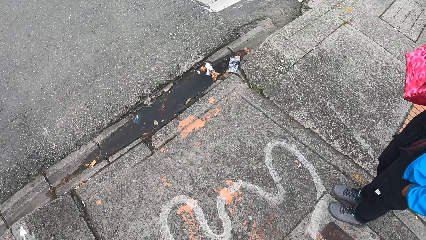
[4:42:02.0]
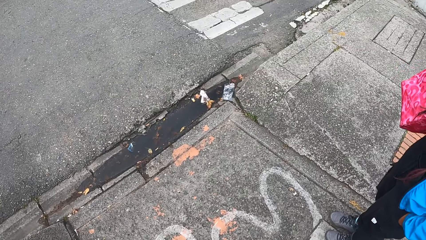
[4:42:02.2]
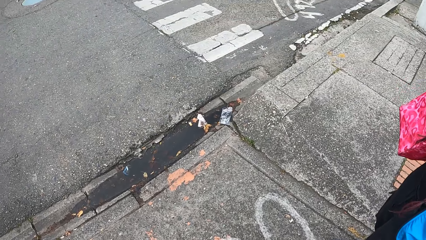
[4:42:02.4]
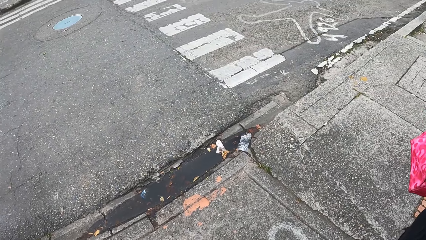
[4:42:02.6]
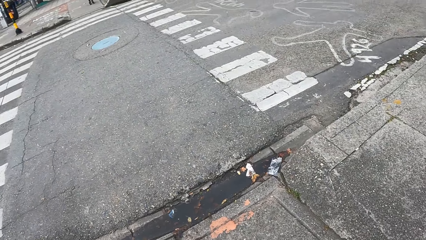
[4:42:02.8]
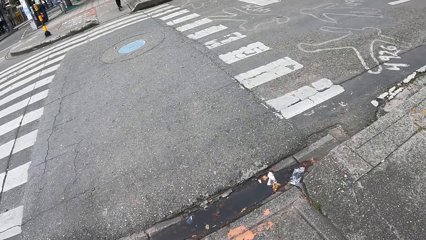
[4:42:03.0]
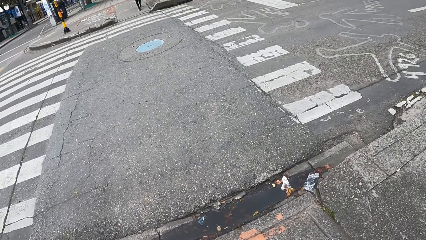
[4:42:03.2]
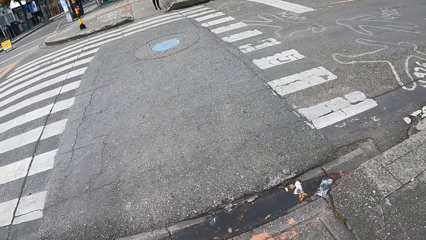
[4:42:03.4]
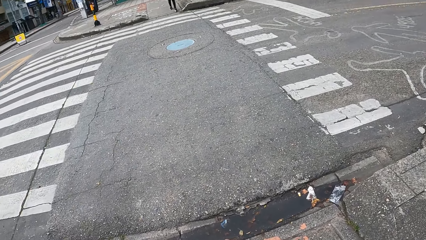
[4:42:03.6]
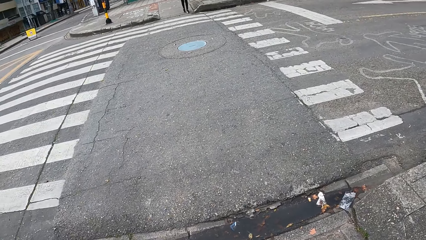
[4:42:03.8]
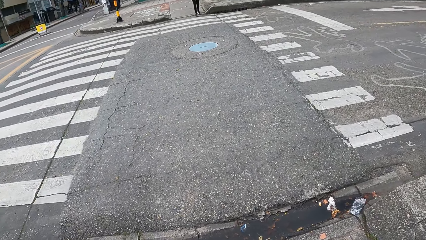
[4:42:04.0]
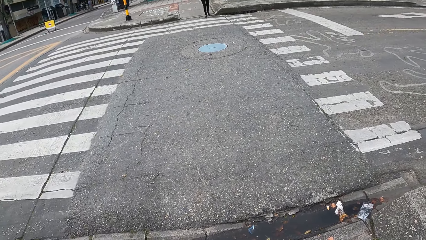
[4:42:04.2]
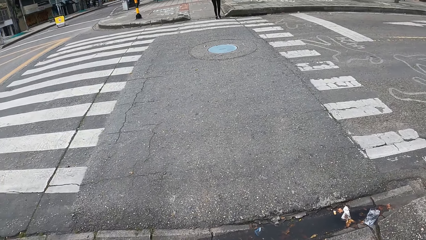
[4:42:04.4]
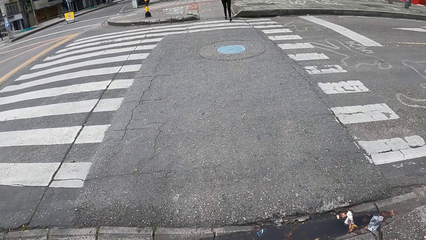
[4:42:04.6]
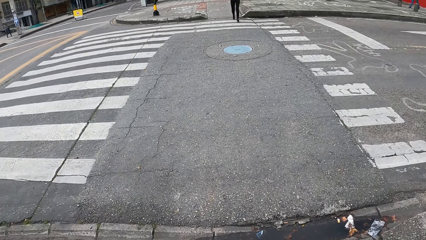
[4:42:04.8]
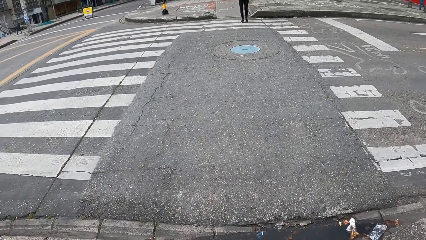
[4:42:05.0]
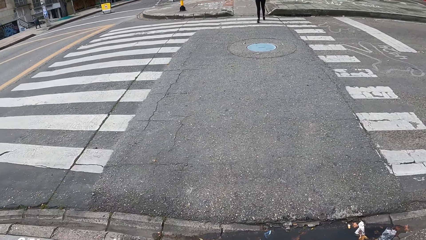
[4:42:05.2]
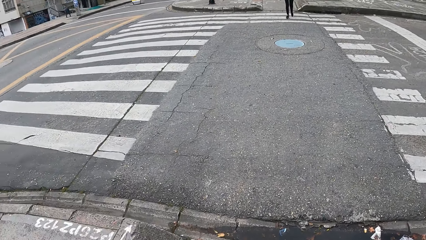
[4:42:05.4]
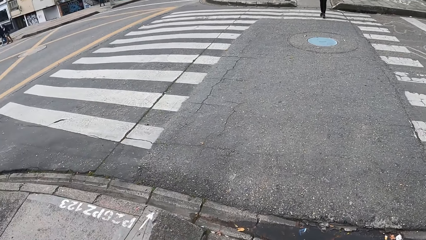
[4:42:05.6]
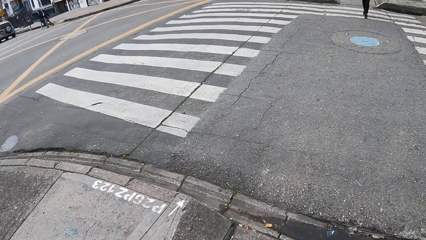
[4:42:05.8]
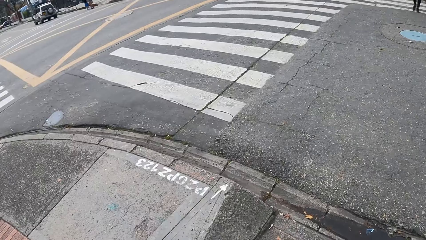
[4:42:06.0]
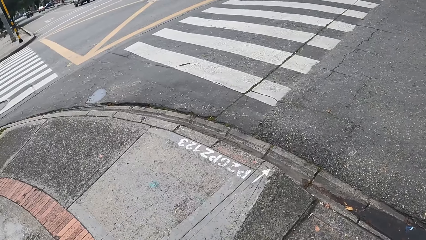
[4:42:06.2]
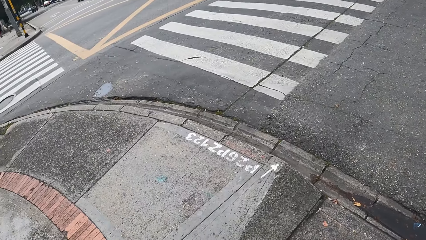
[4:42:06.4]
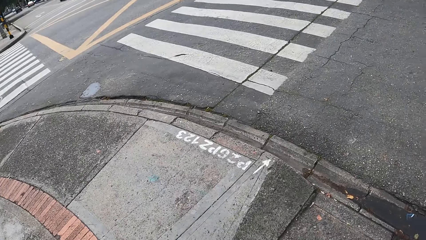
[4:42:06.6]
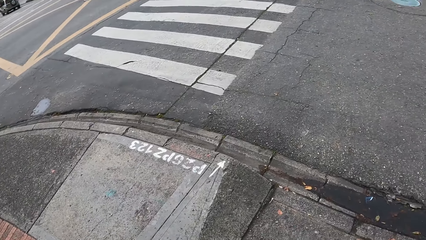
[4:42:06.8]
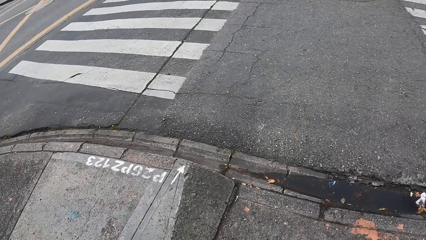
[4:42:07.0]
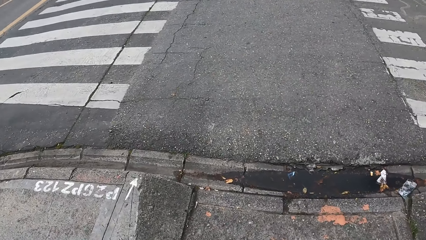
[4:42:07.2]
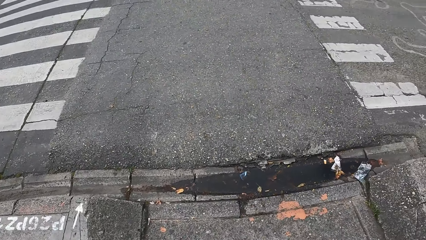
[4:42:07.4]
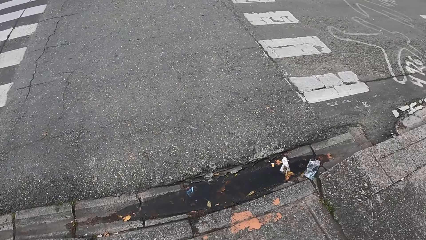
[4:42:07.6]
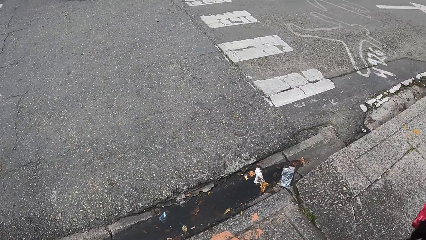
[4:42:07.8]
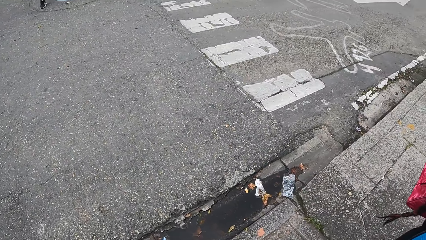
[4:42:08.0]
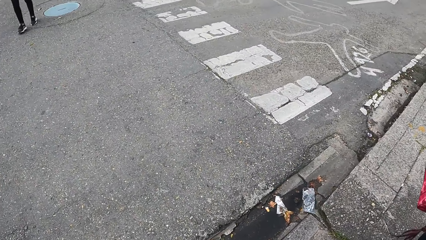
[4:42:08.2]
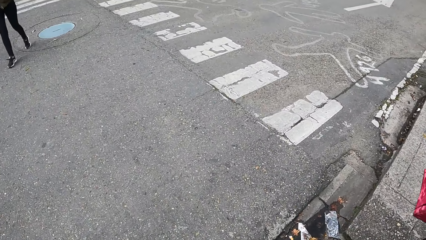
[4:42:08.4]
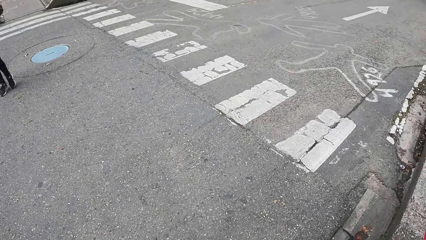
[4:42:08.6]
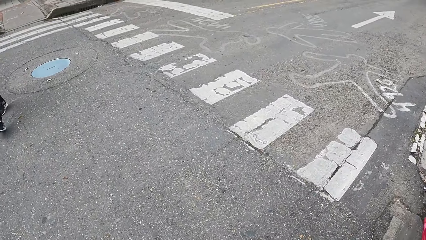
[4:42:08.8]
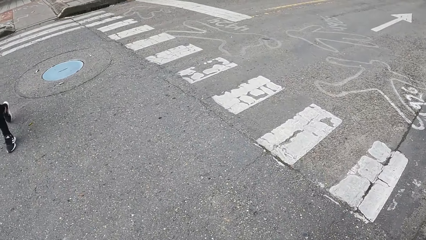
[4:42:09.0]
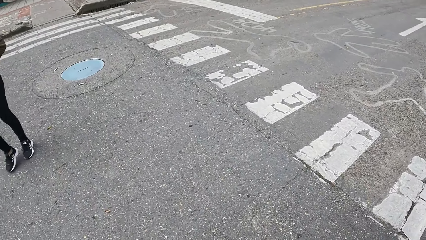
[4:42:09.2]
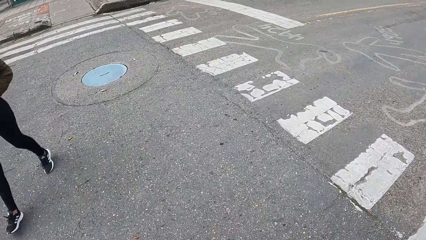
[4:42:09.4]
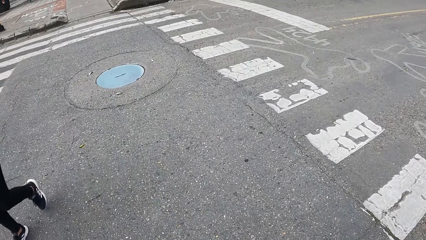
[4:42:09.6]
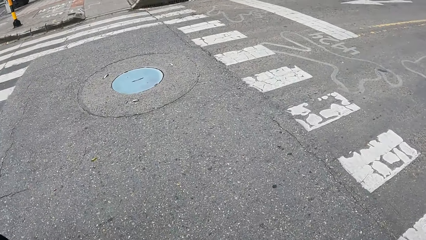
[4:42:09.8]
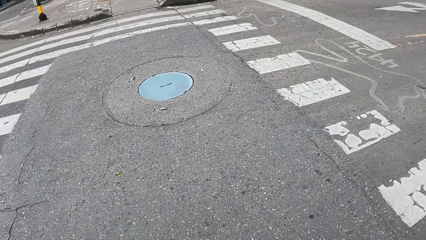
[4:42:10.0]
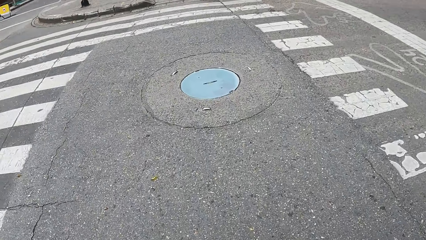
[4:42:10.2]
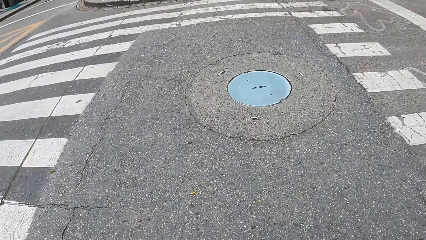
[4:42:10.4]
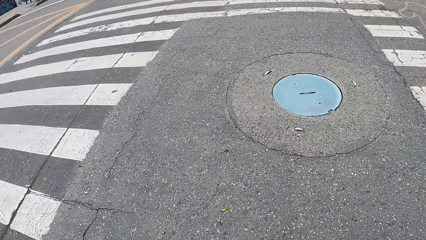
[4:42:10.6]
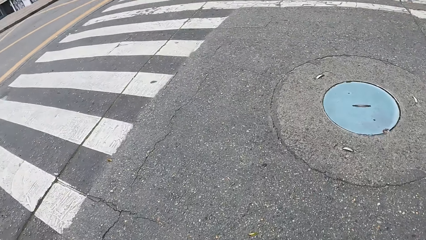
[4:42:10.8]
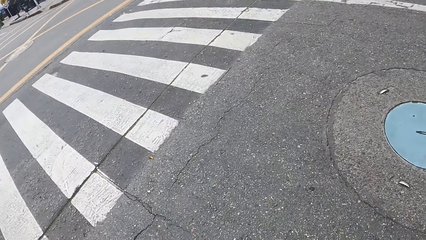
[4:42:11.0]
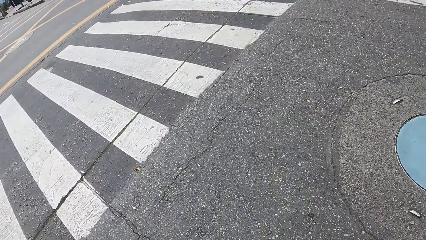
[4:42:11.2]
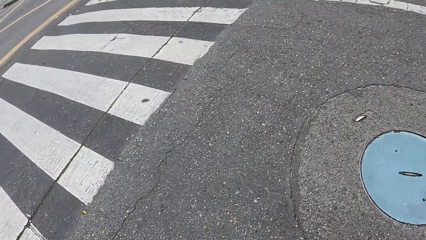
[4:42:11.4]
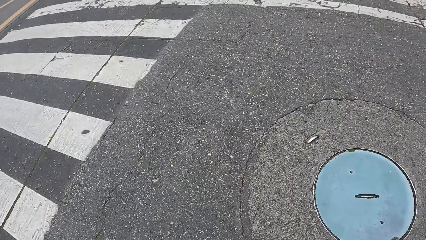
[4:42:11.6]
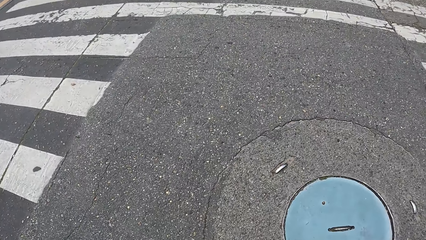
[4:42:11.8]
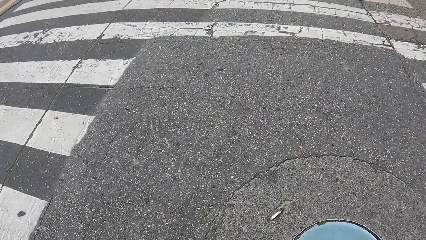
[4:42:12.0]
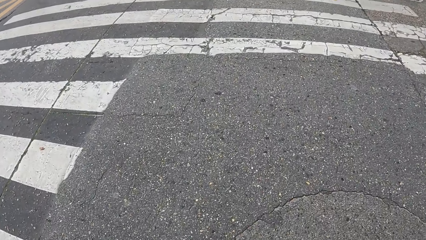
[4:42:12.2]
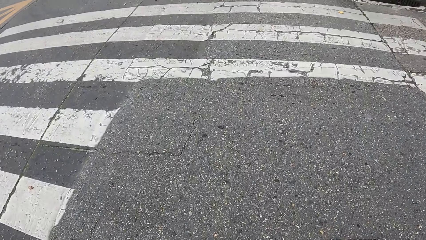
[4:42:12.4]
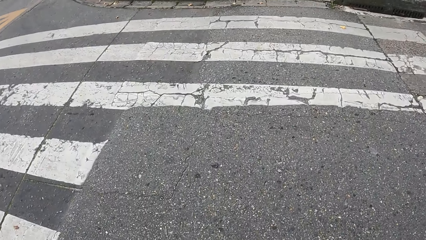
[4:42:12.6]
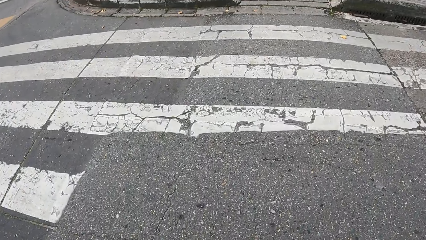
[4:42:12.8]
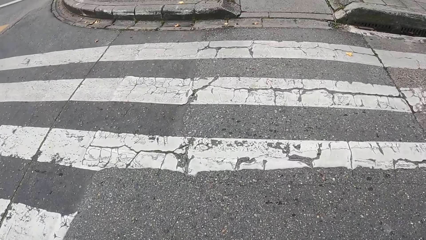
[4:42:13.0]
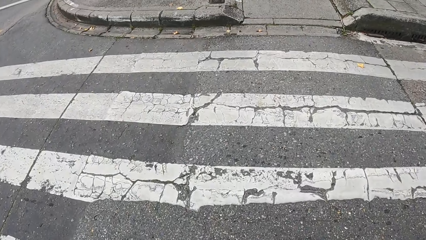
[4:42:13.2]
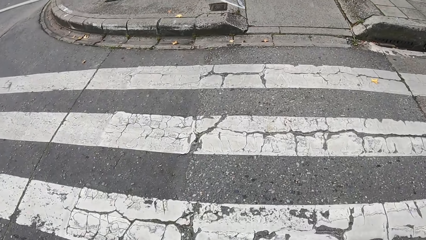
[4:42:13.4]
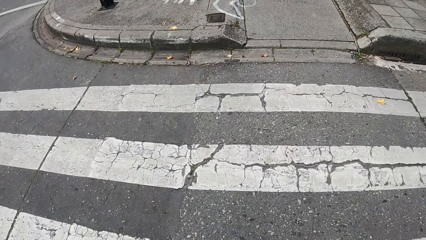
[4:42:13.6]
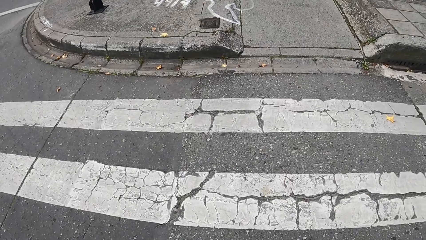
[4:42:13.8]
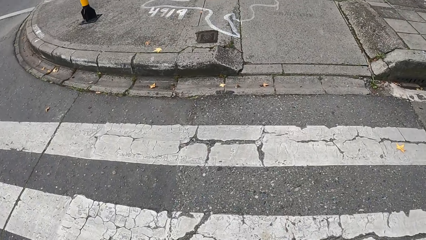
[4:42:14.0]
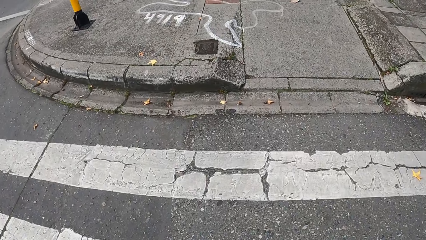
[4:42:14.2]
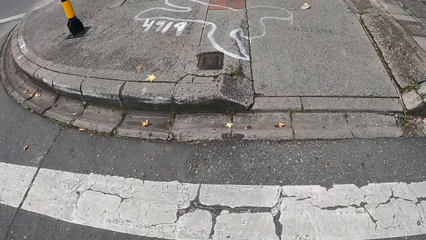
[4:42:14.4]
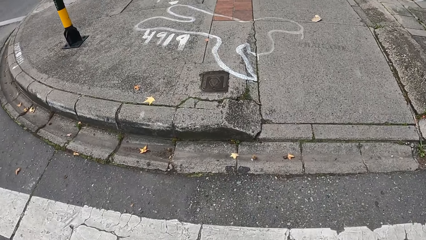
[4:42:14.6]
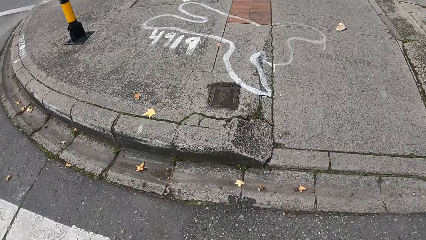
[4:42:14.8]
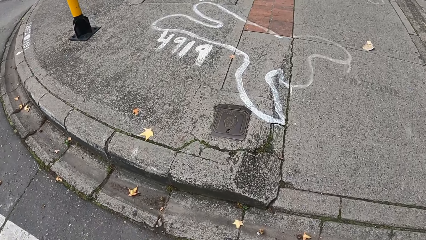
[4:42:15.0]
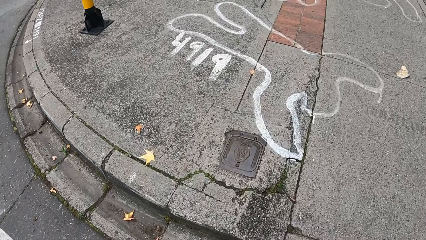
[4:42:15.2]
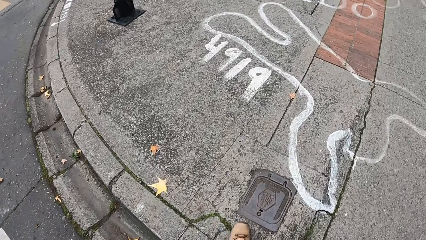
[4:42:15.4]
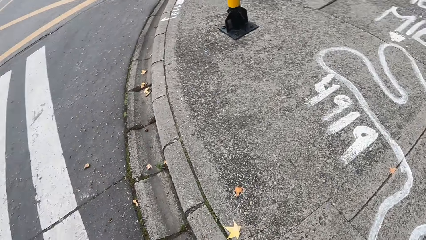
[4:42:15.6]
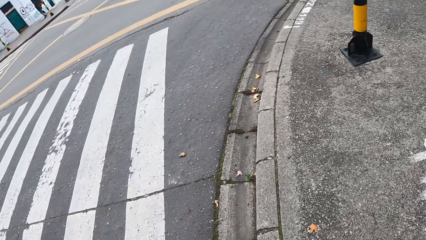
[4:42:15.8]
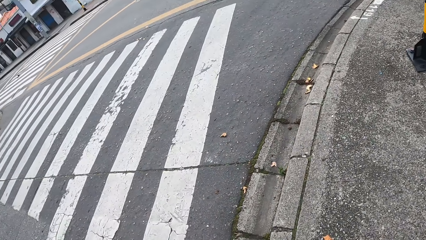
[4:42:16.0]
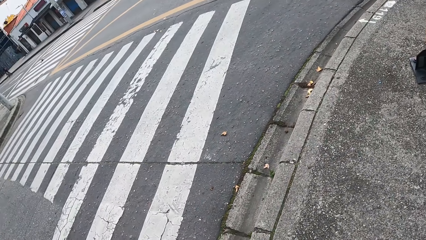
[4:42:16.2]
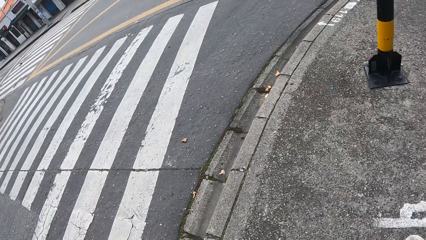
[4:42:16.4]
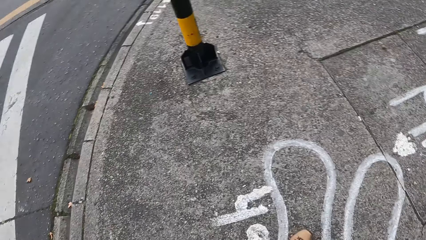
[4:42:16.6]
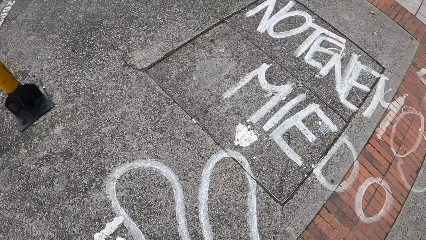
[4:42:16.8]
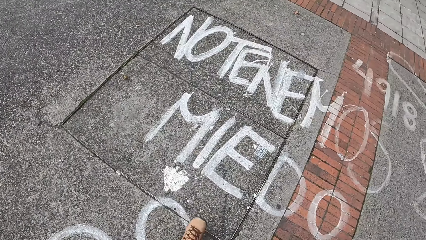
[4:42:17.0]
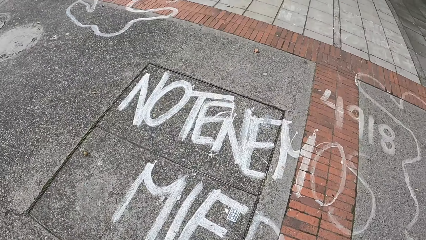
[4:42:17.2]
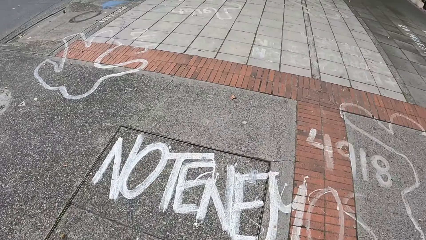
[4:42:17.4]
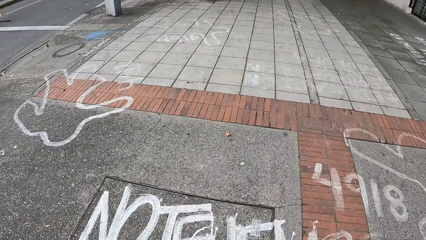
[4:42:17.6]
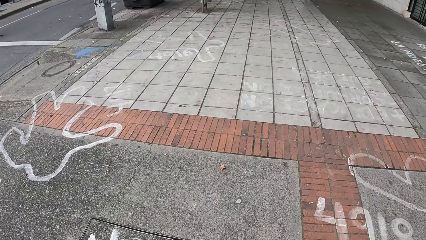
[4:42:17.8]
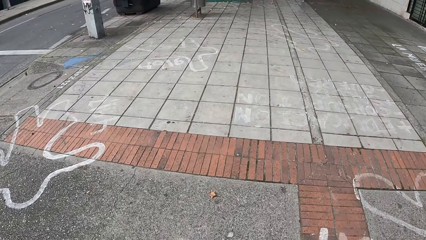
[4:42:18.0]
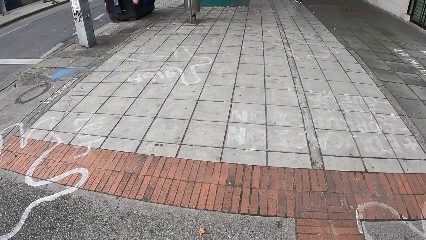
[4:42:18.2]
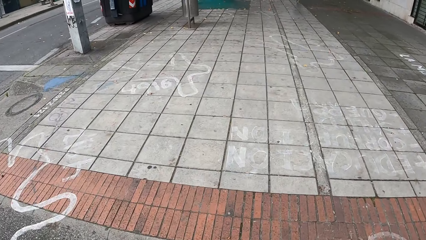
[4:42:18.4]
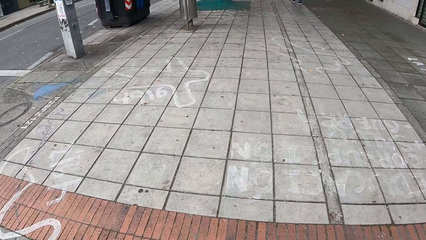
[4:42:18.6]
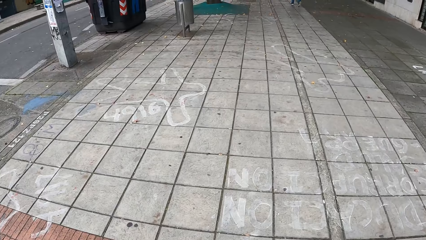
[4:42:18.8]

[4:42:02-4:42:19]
The camera wearer crosses a road to a sidewalk. They walk on the sidewalk.
